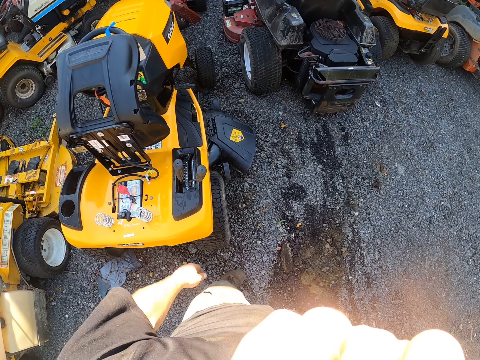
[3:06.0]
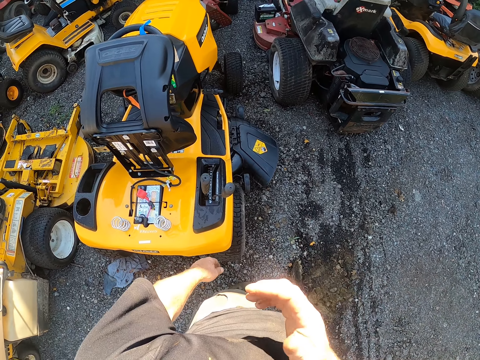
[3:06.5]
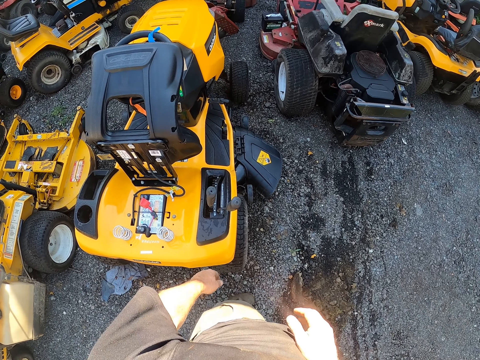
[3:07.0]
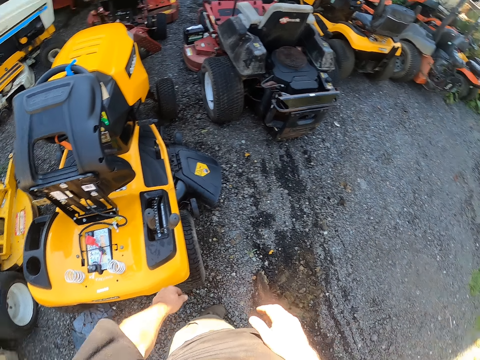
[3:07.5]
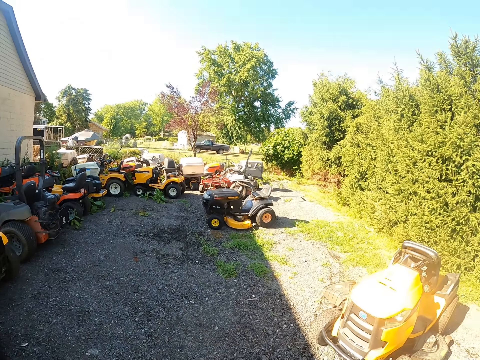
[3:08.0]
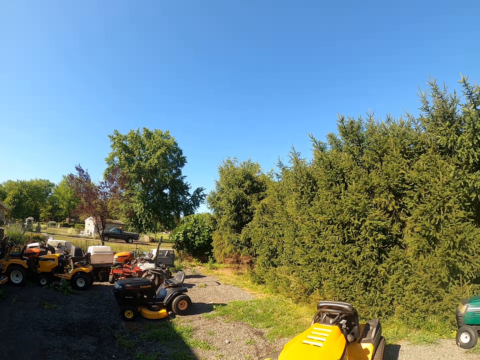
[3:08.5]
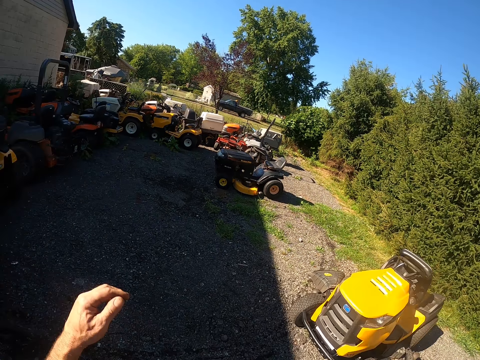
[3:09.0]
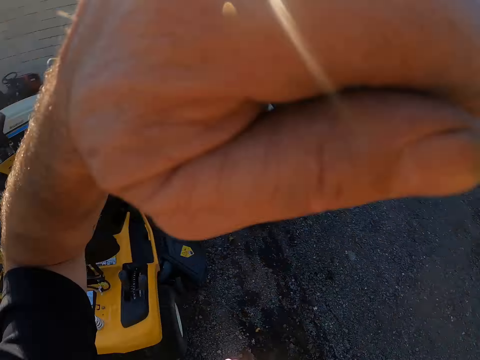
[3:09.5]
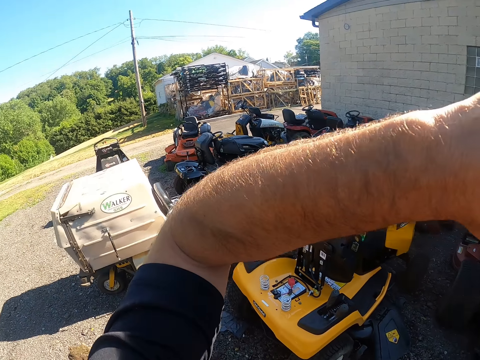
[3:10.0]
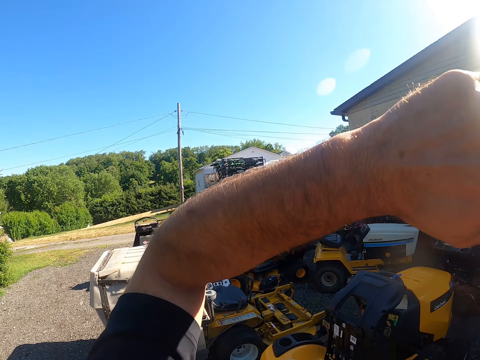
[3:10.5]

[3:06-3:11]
The camera wearer lowers his right hand. He looks around. He raises his left hand.

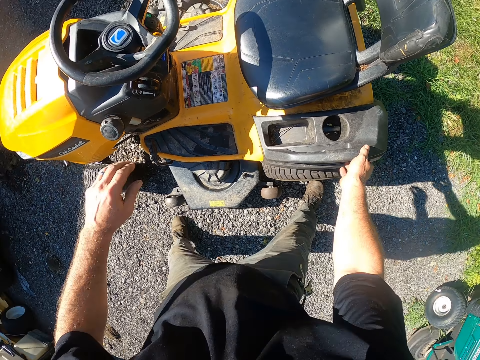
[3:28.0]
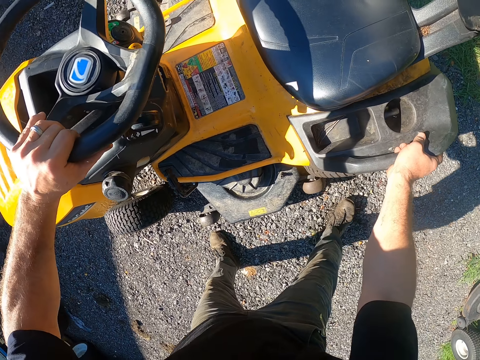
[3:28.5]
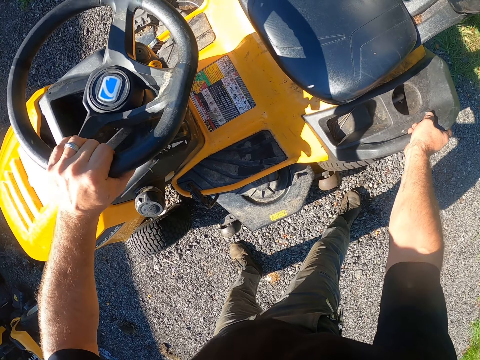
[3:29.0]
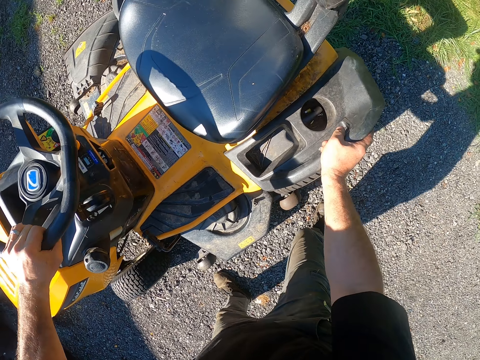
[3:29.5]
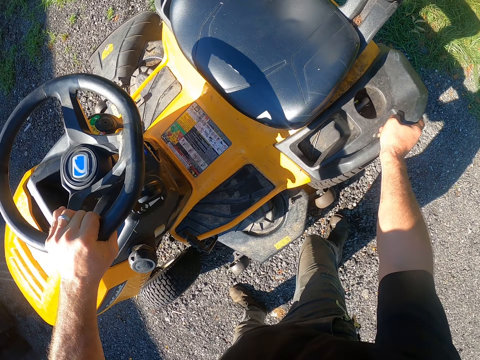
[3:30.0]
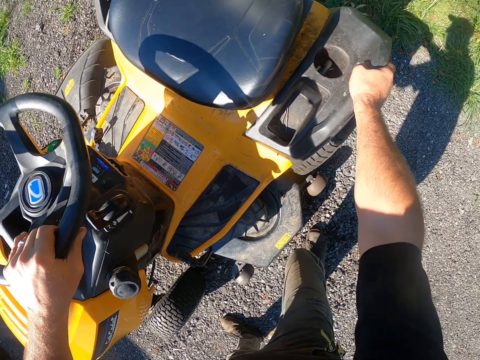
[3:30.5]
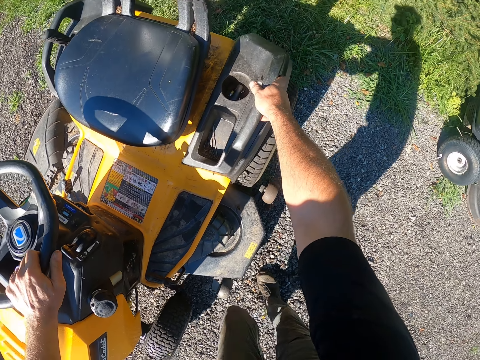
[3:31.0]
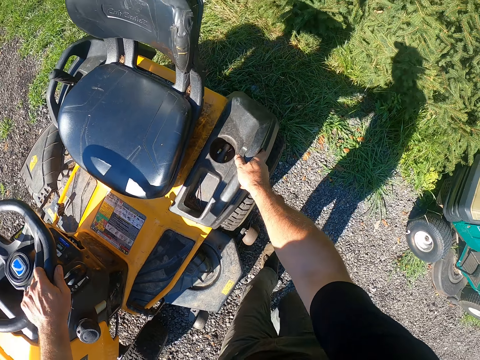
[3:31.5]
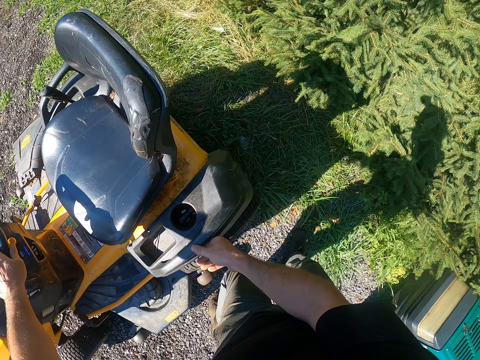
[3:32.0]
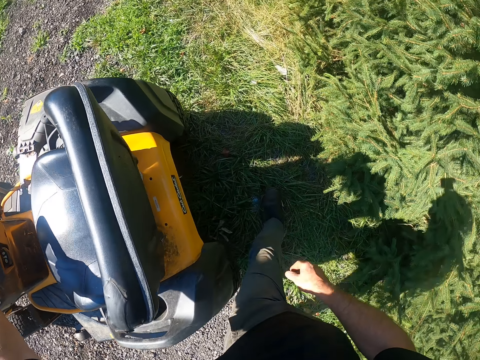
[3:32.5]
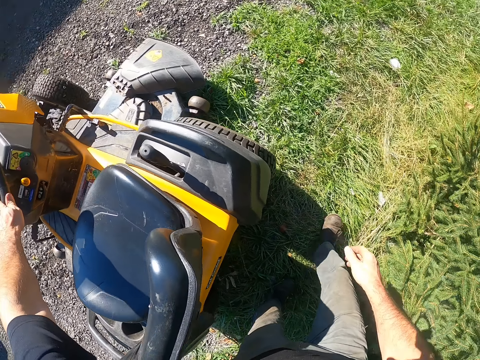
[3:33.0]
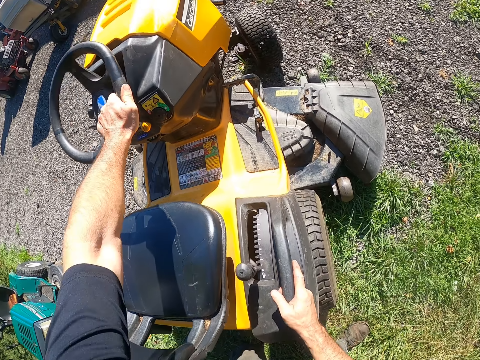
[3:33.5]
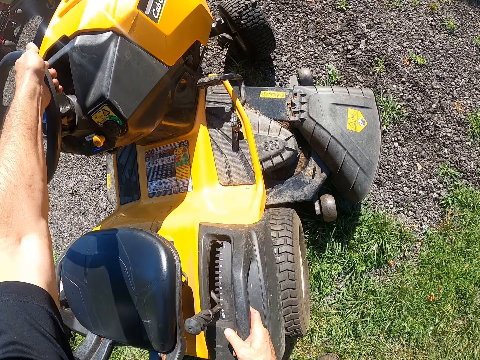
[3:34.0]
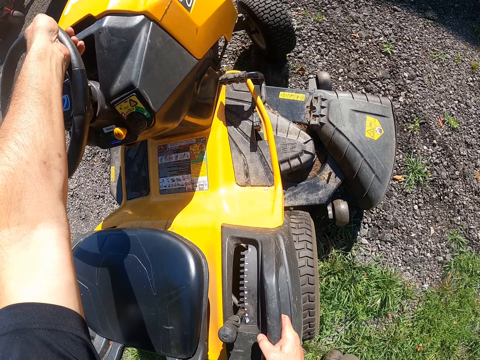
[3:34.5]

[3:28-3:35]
The camera wearer moves the lawn mower towards the workshop with his hands.

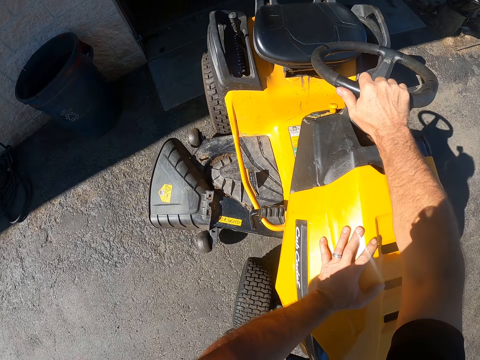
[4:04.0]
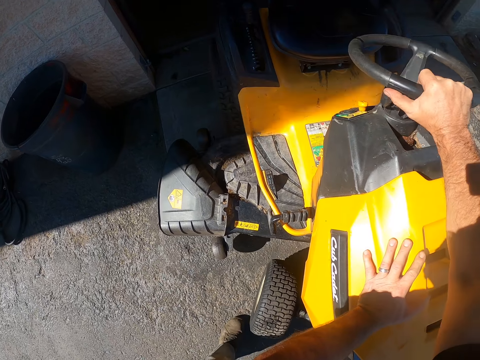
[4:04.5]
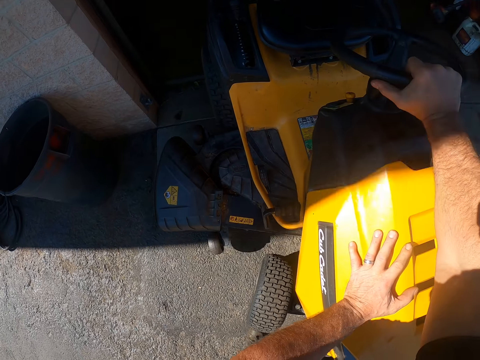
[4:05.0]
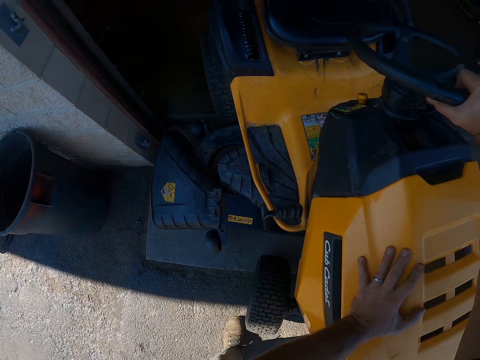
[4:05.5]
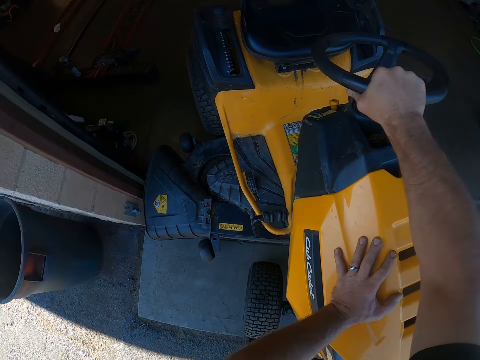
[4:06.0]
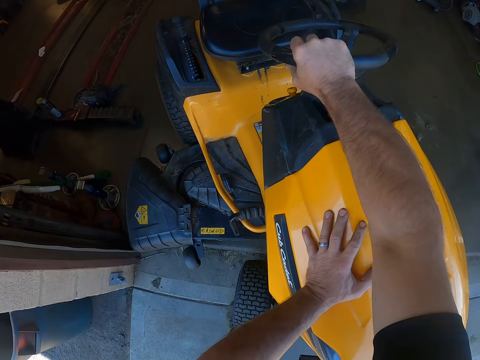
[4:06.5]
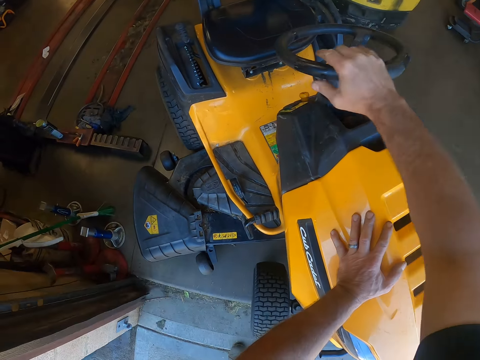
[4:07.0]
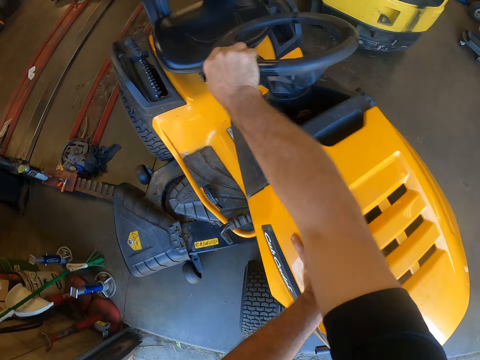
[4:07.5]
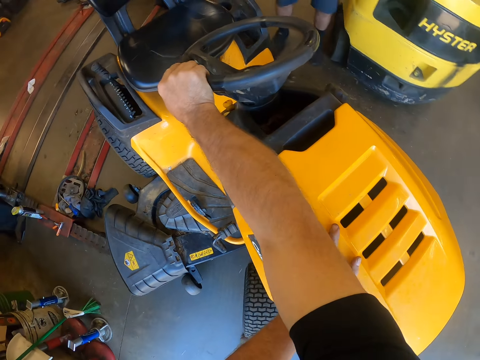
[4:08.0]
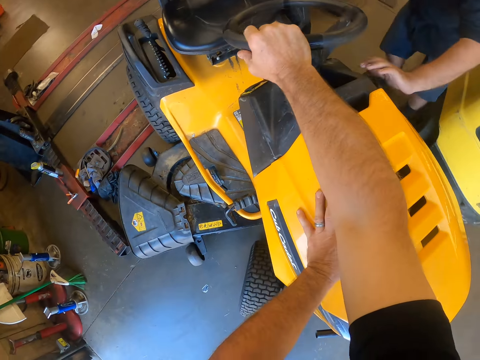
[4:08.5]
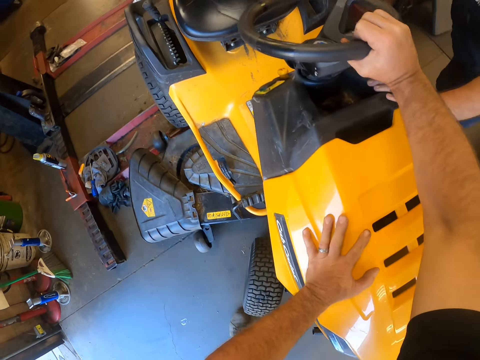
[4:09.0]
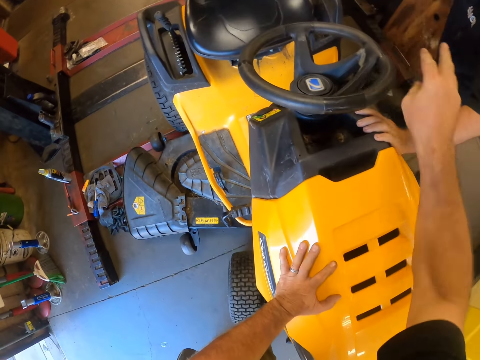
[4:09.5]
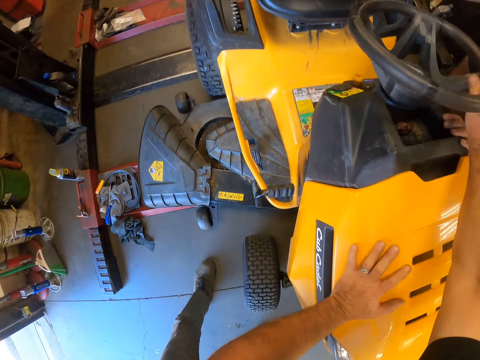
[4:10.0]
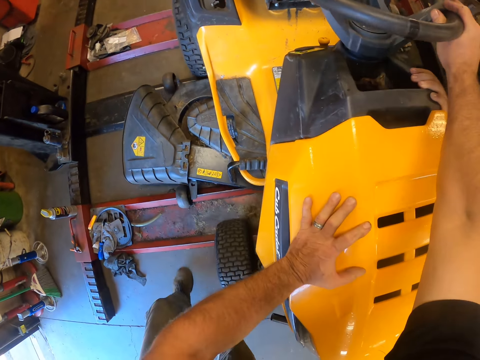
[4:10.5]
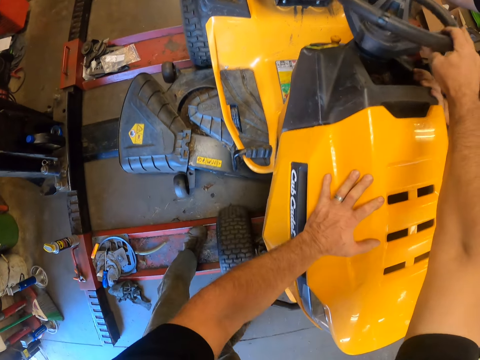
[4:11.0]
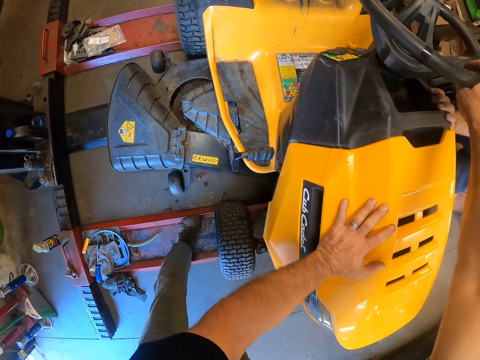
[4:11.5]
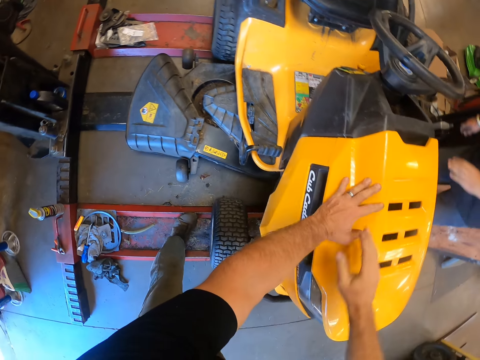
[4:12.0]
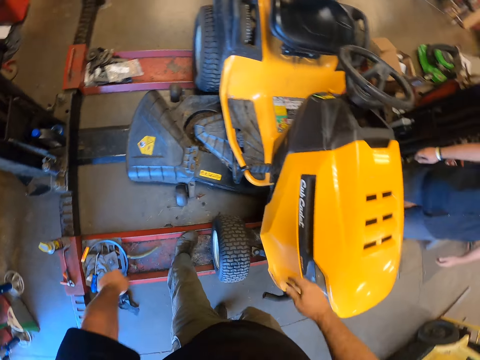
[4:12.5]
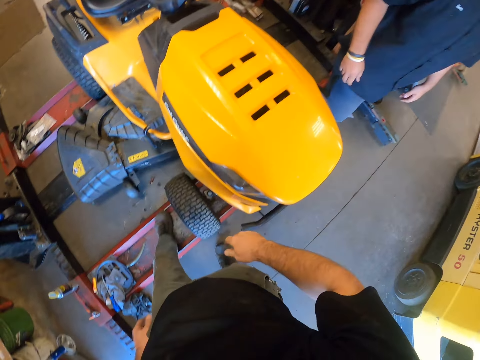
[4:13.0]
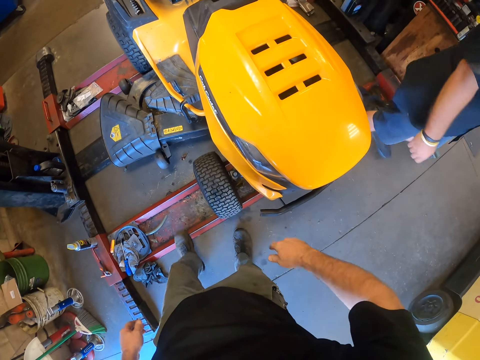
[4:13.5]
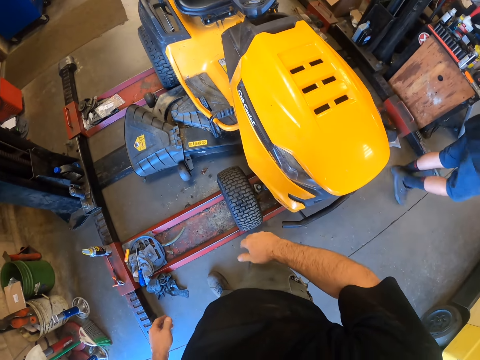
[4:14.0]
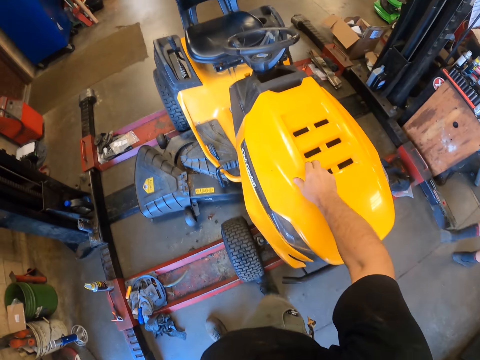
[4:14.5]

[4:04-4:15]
The camera wearer enters the tractor into the garage. A man pushes the tractor. The man walks by the camera wearer and walks away.
